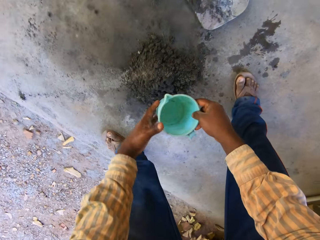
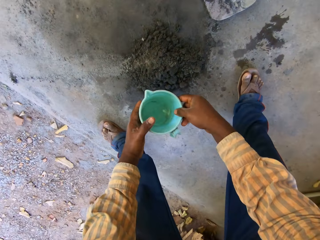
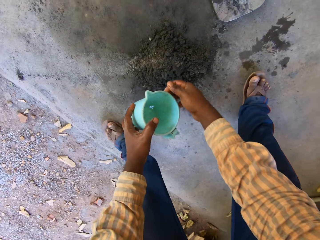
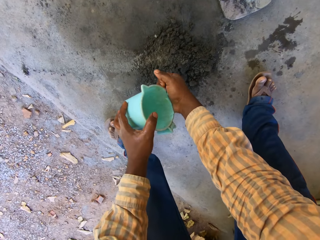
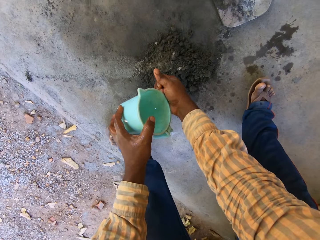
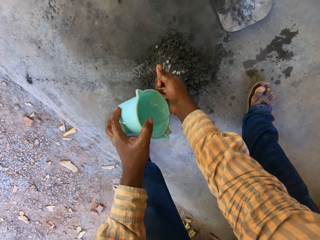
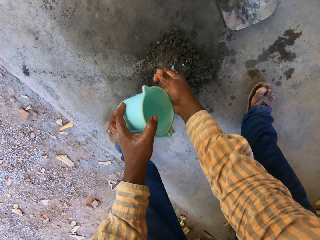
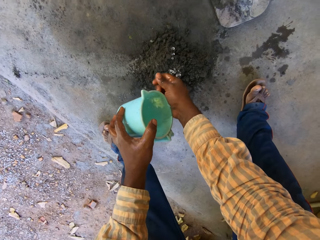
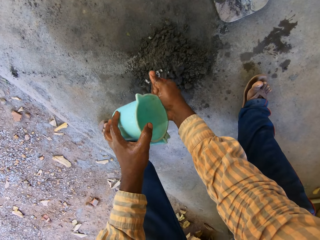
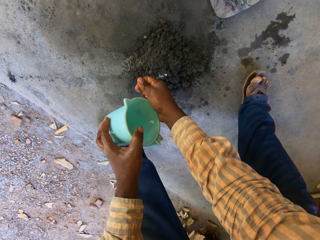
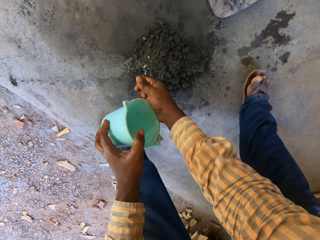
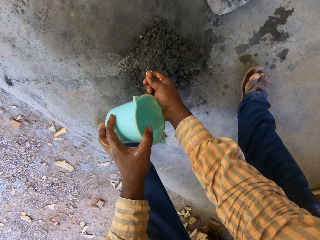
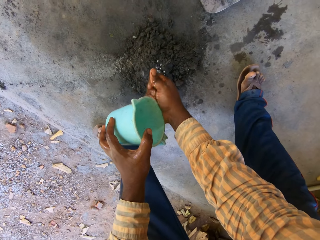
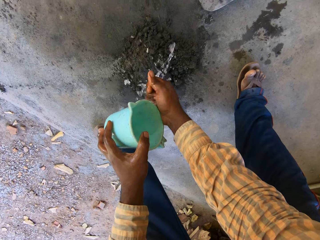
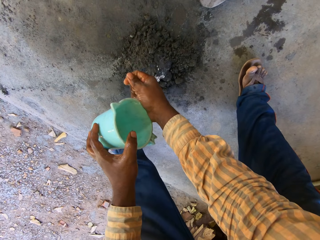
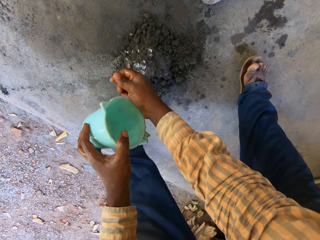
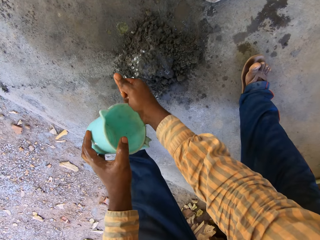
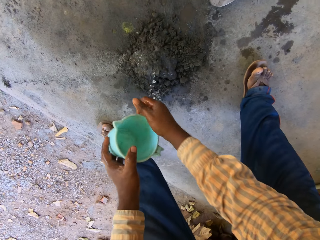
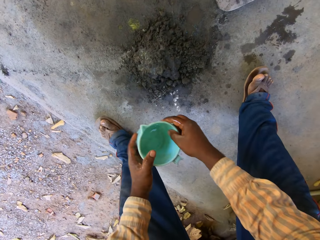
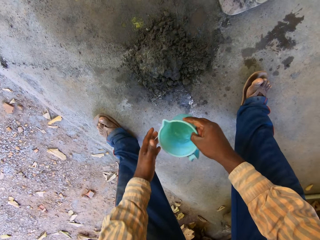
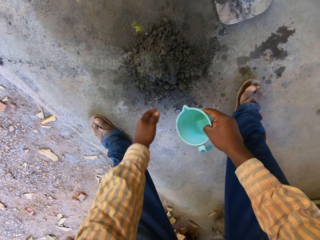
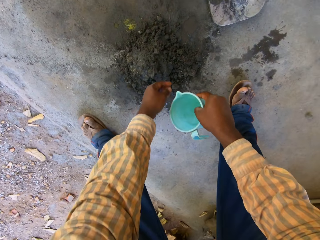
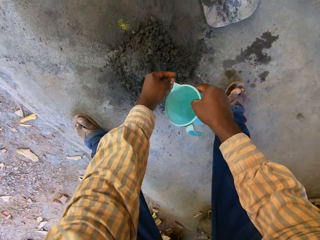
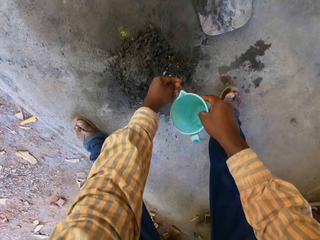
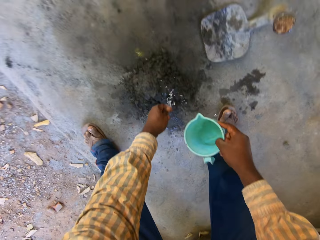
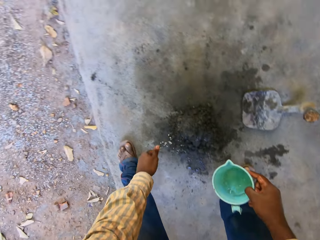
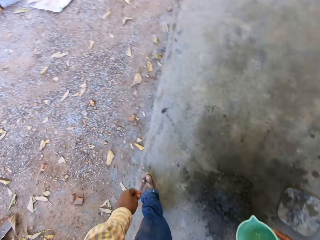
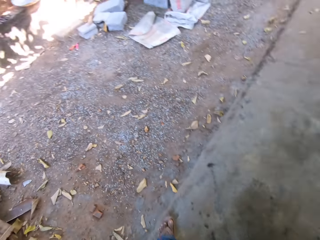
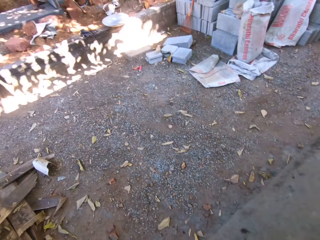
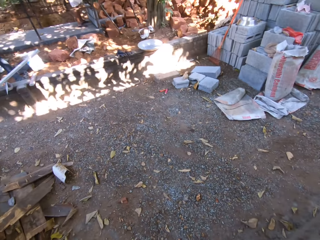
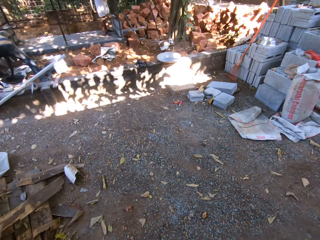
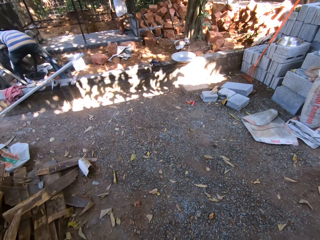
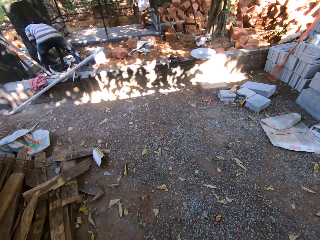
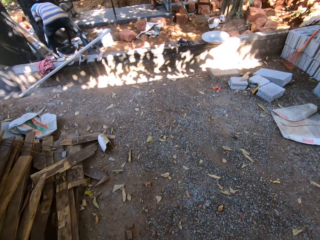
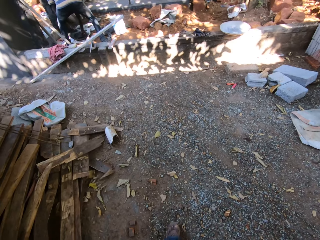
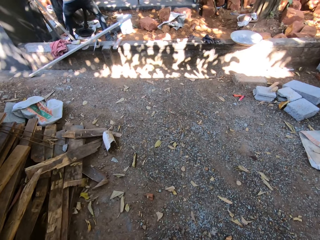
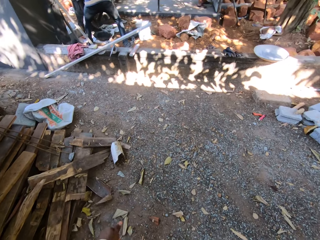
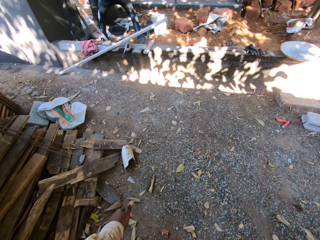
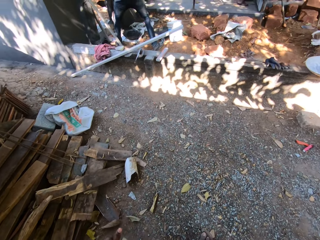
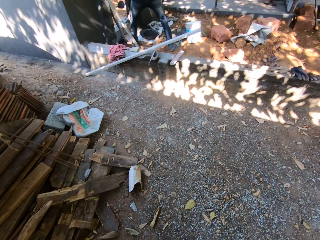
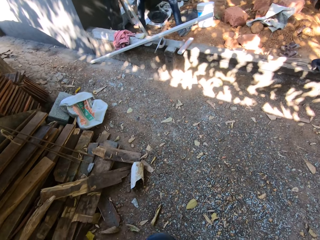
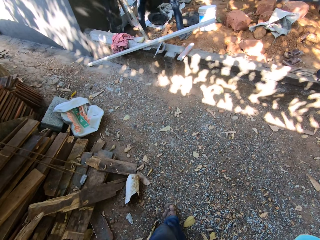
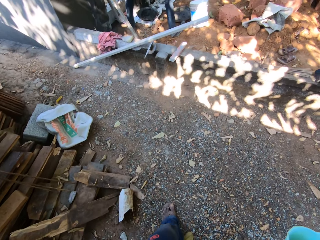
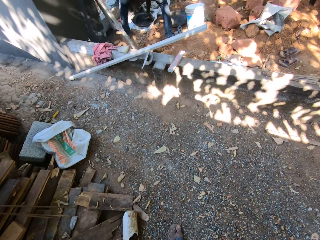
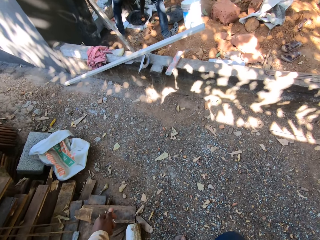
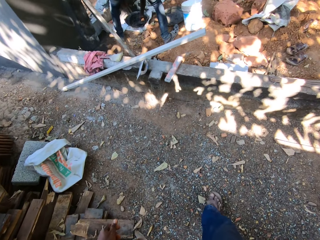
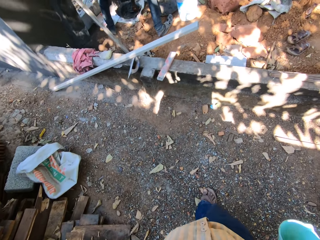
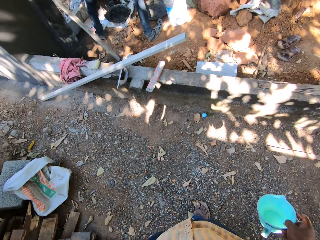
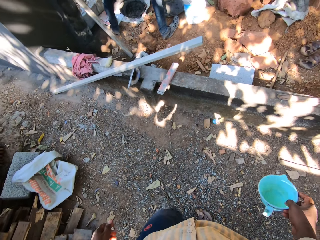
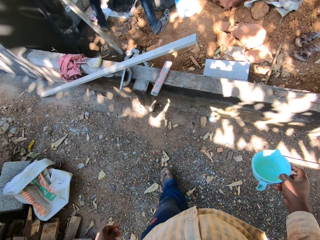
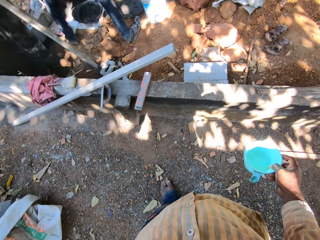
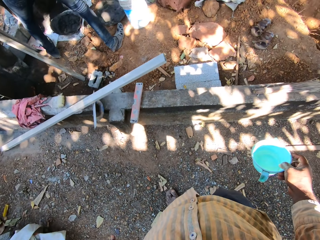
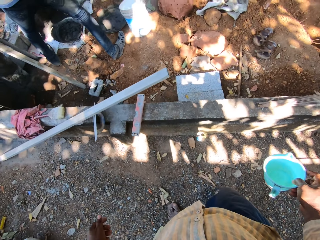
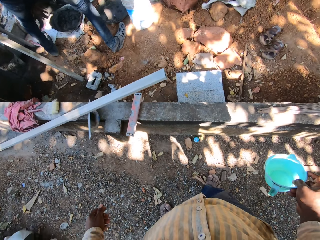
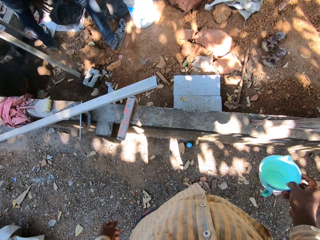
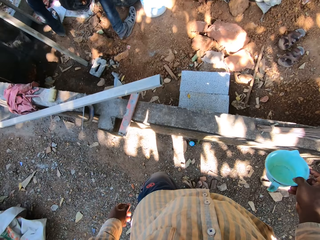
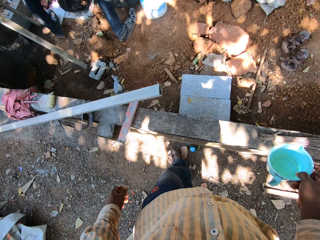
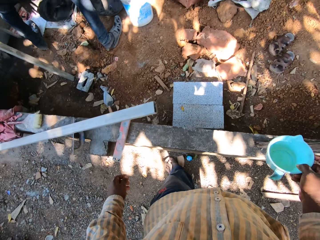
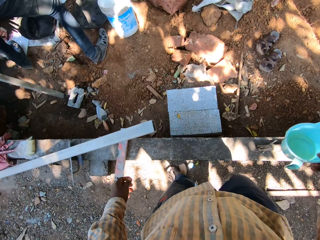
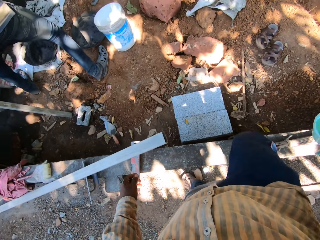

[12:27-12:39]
The camera wearer passes the cup from his right hand to his left hand. He sprinkles water from the cup onto the concrete on the floor with his right hand. He passes the cup from his left hand to his right hand. He pours water from the cup onto the concrete with his right hand. He looks around. He walks.

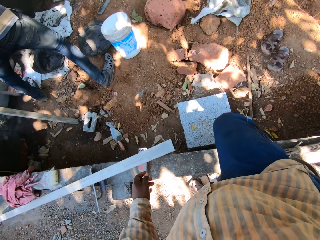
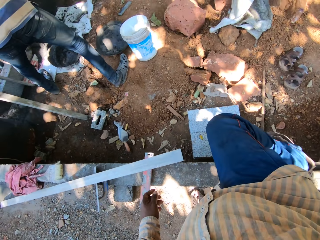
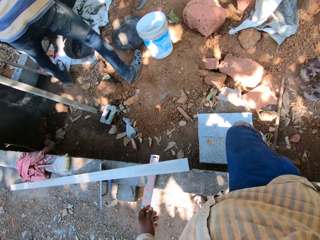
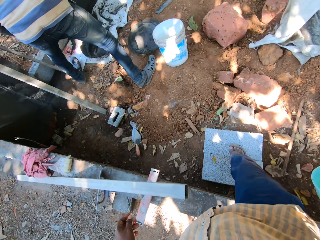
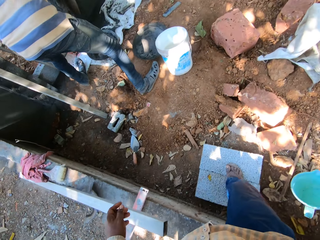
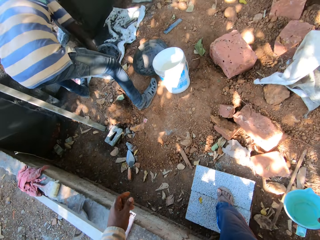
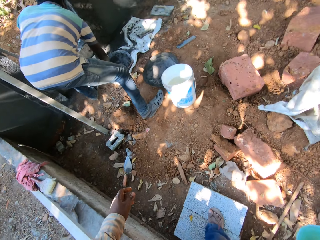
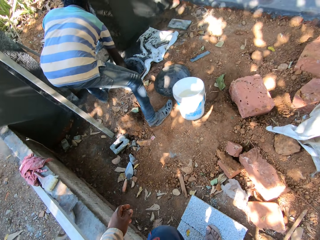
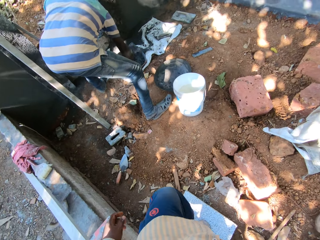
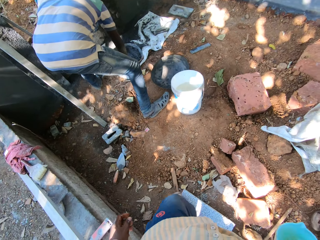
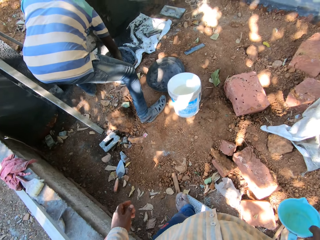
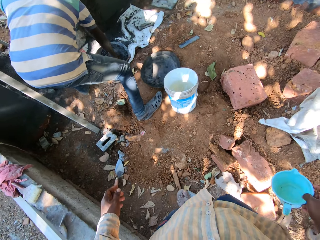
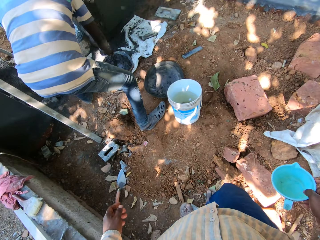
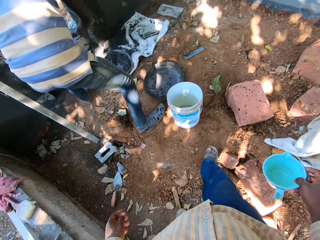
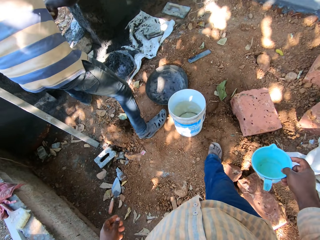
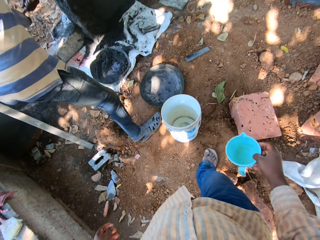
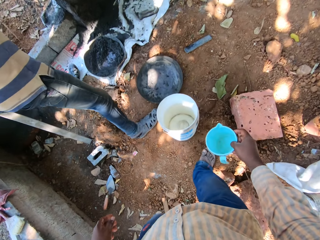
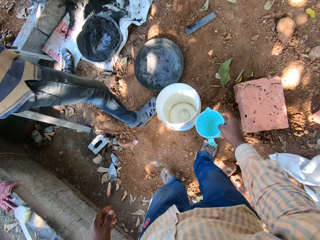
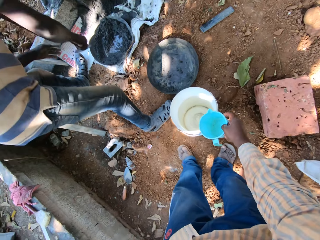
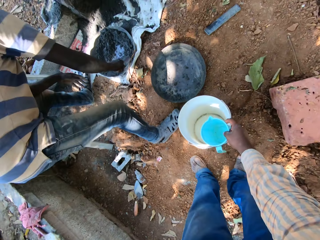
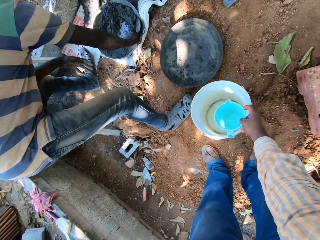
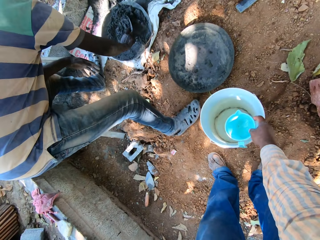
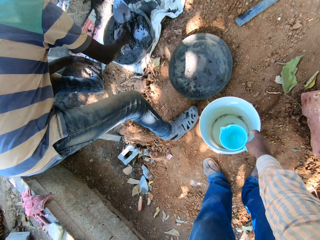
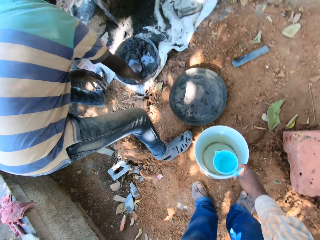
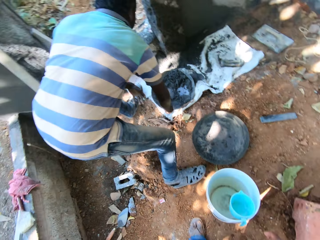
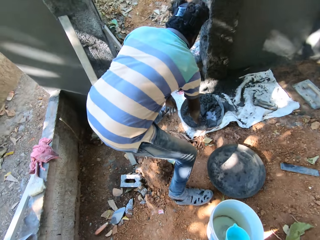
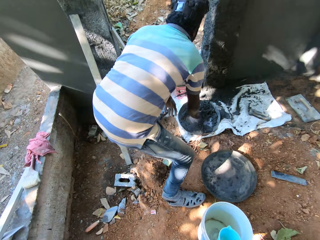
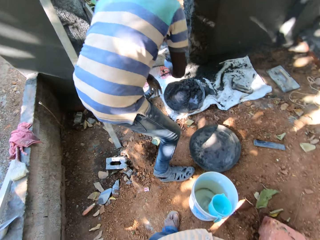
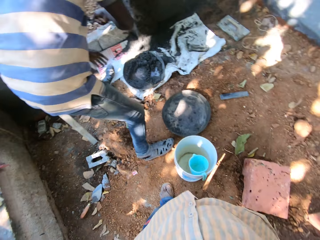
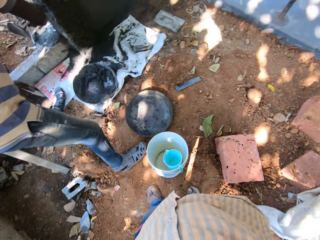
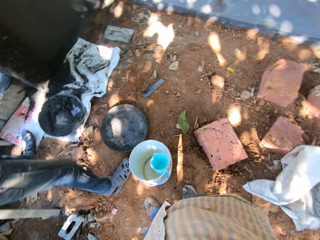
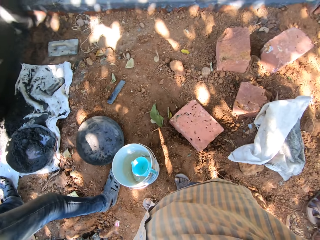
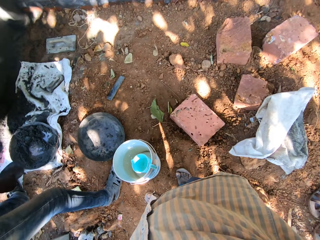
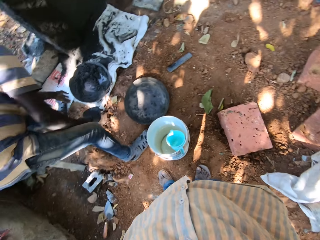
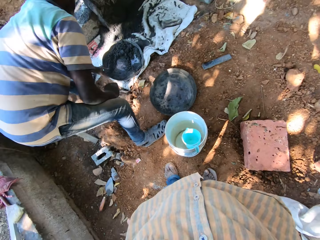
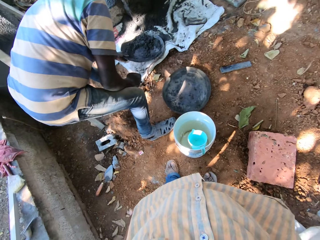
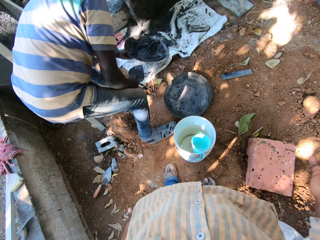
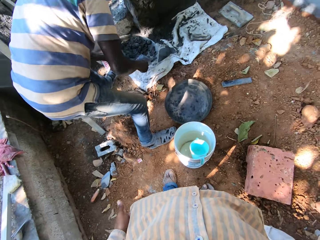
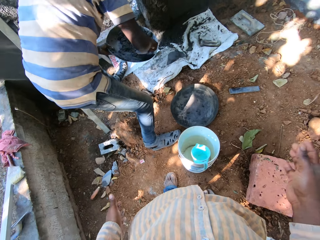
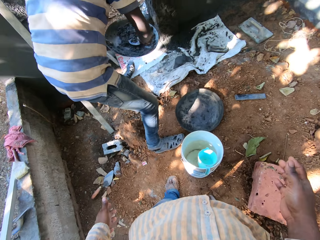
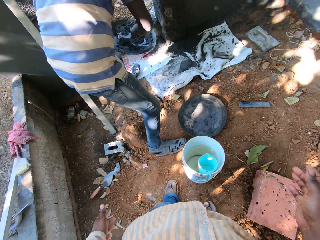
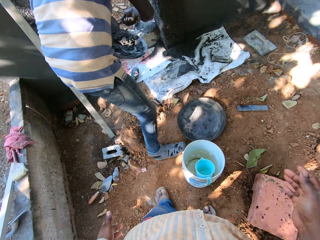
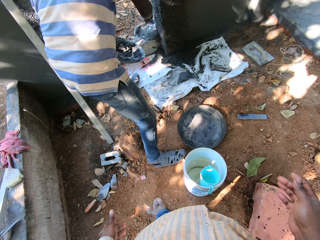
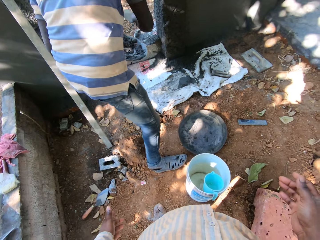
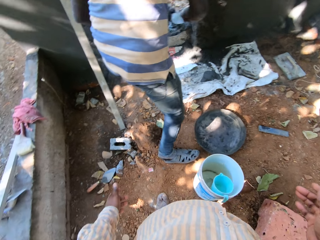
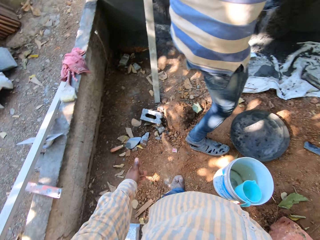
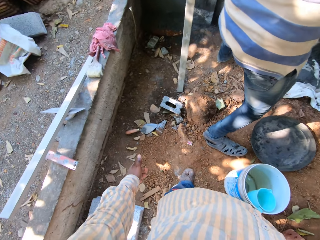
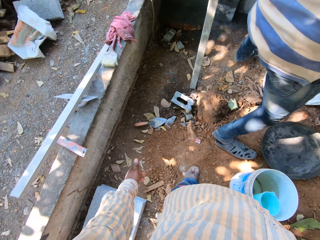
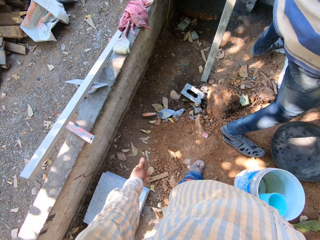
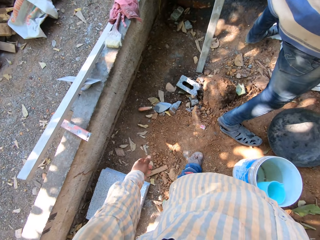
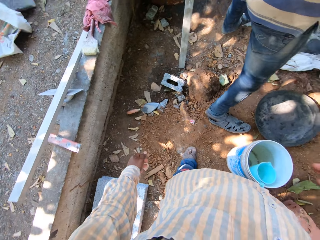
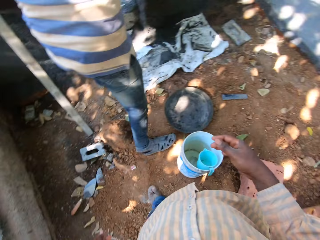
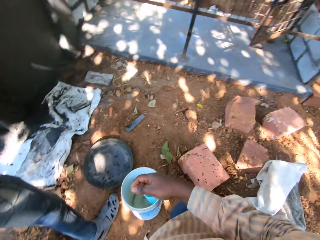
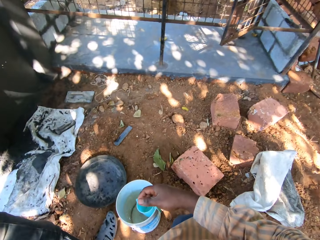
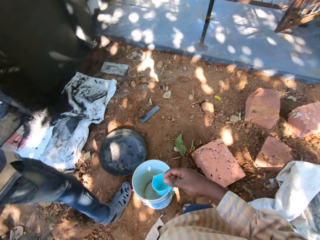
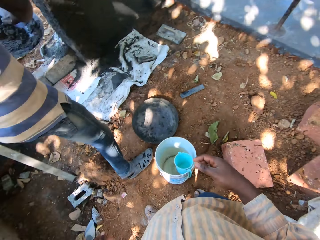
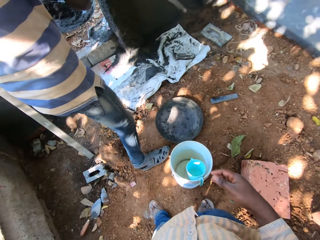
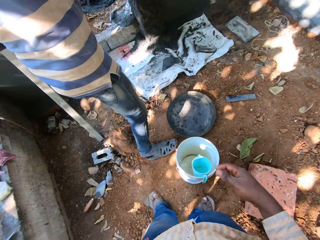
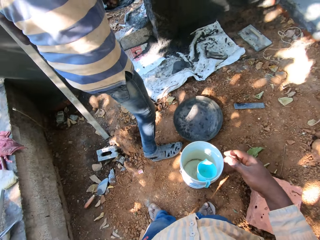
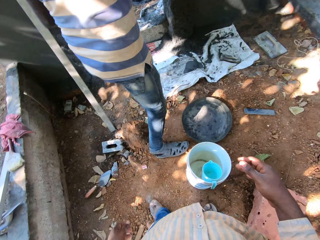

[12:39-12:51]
The camera wearer drops the cup in the bucket with his right hand. He looks around. A man applies the cement mortar on the wall.
